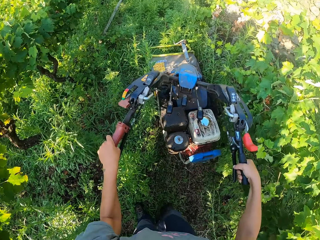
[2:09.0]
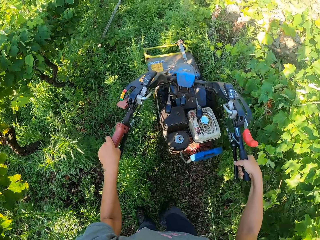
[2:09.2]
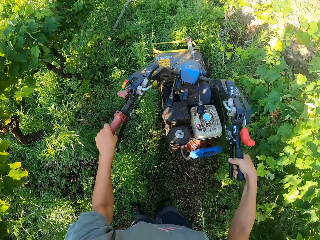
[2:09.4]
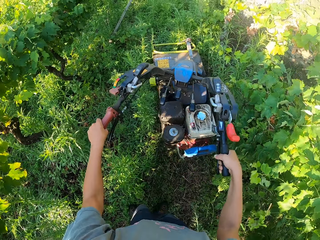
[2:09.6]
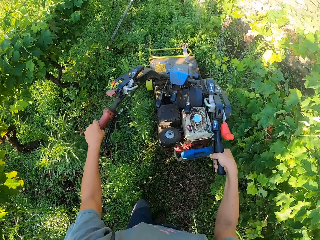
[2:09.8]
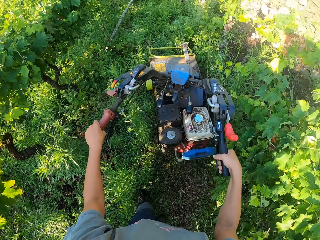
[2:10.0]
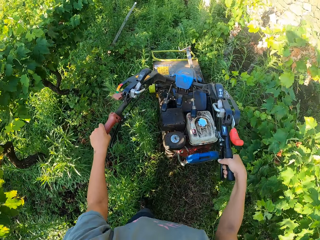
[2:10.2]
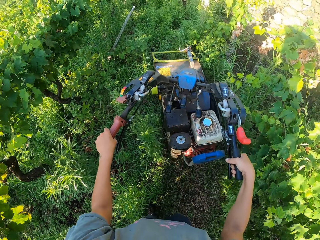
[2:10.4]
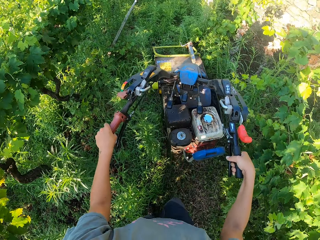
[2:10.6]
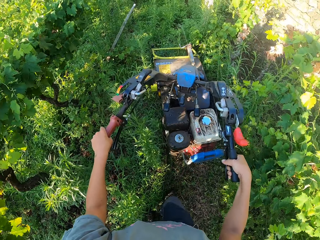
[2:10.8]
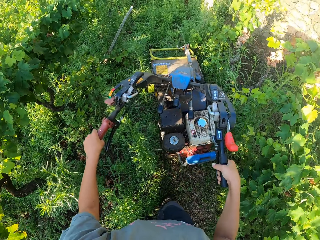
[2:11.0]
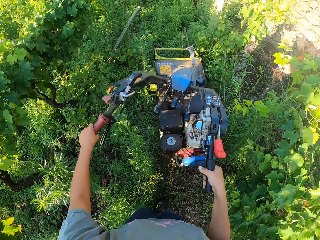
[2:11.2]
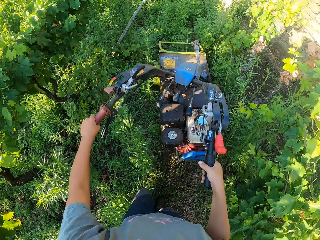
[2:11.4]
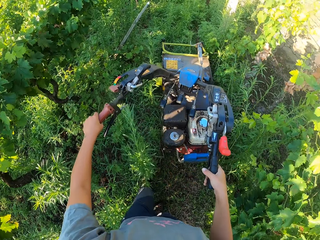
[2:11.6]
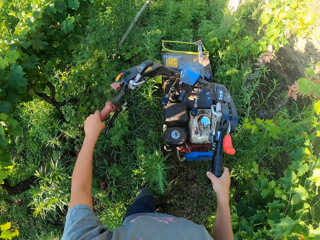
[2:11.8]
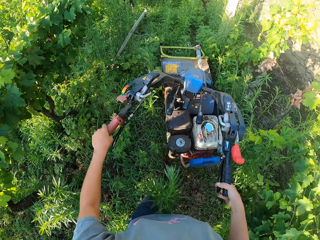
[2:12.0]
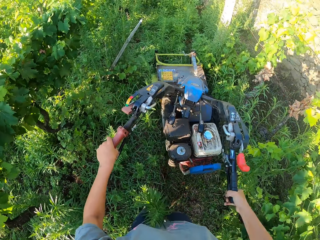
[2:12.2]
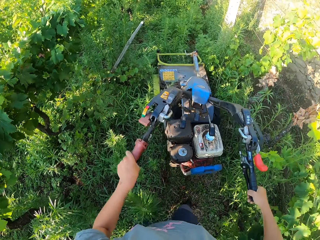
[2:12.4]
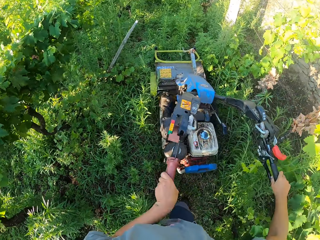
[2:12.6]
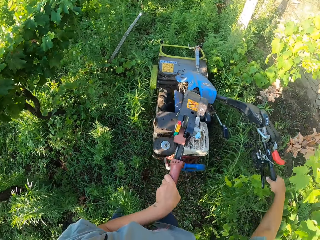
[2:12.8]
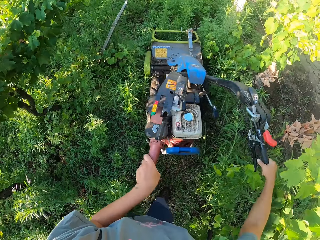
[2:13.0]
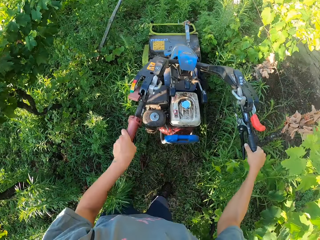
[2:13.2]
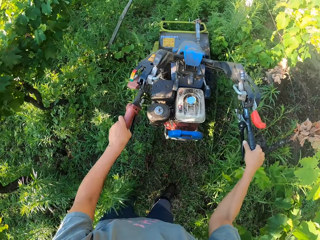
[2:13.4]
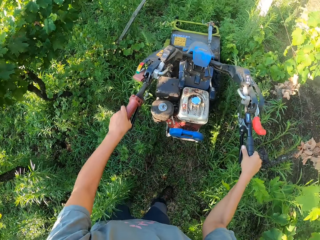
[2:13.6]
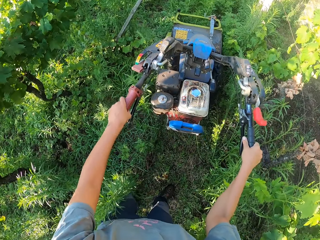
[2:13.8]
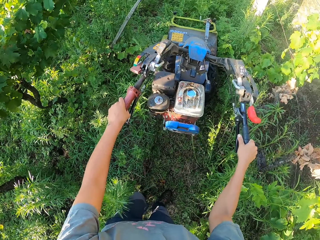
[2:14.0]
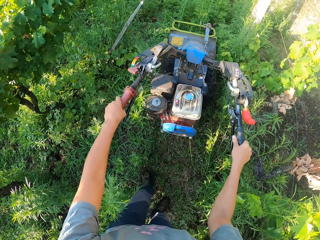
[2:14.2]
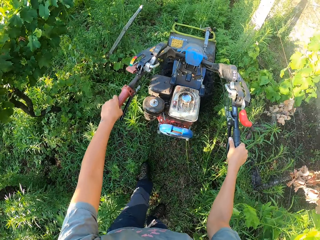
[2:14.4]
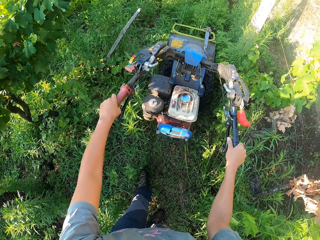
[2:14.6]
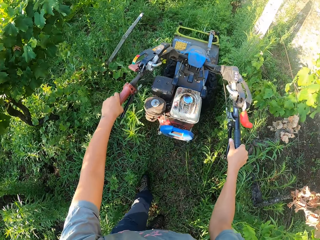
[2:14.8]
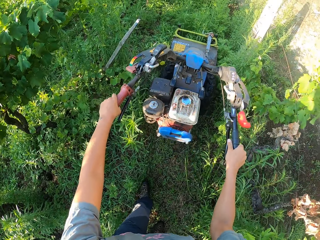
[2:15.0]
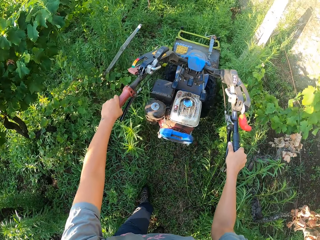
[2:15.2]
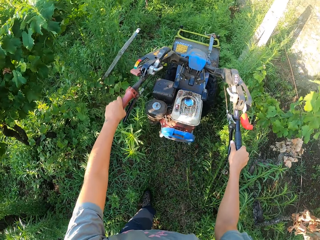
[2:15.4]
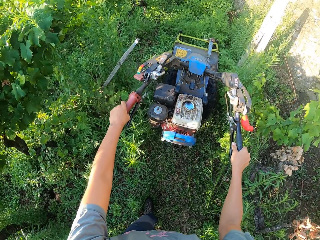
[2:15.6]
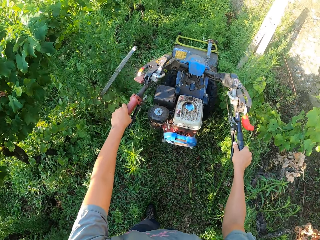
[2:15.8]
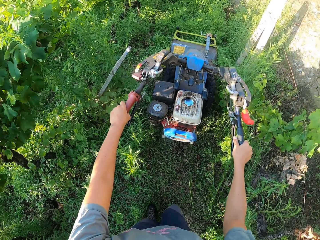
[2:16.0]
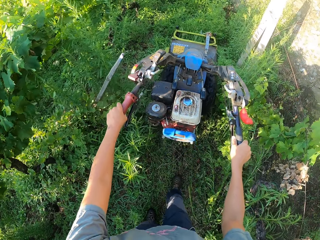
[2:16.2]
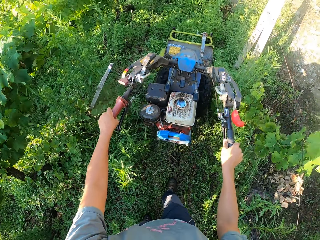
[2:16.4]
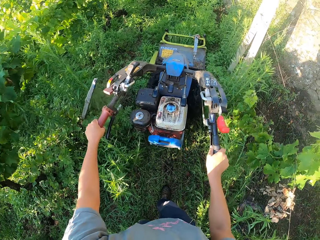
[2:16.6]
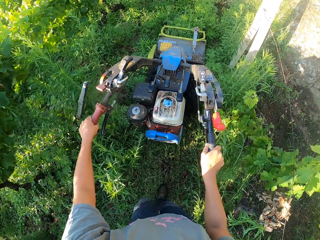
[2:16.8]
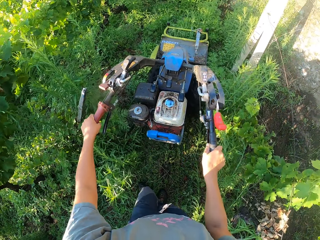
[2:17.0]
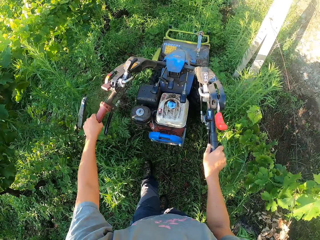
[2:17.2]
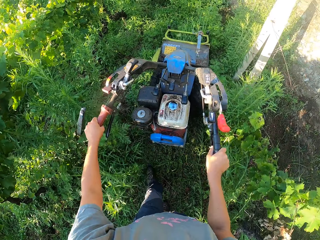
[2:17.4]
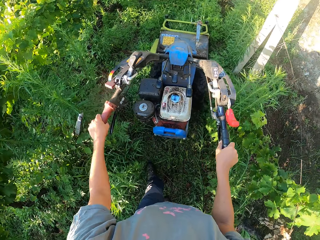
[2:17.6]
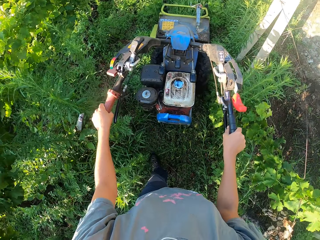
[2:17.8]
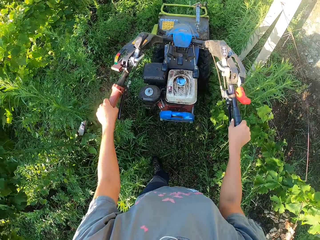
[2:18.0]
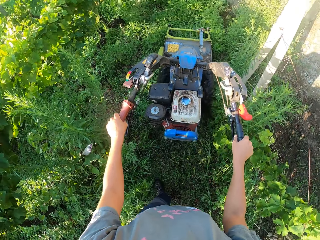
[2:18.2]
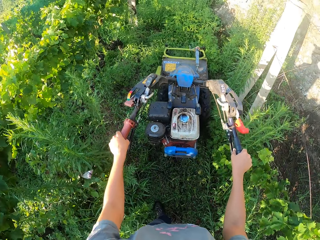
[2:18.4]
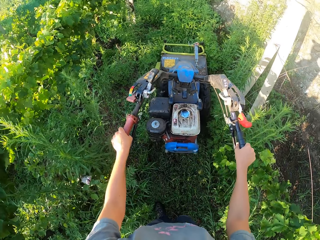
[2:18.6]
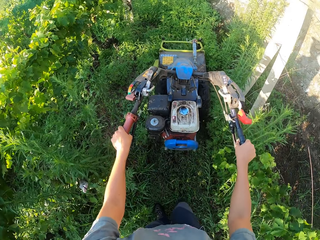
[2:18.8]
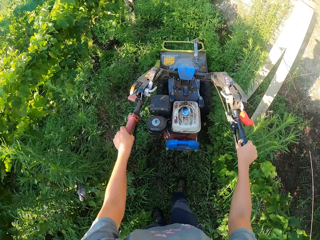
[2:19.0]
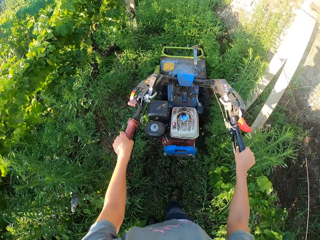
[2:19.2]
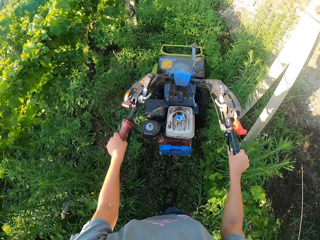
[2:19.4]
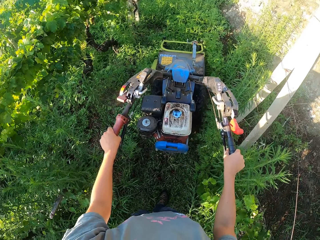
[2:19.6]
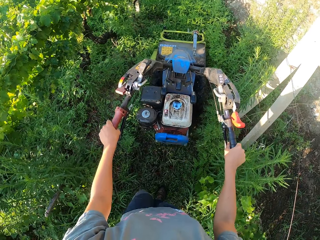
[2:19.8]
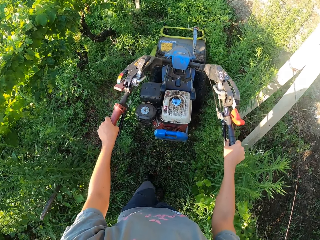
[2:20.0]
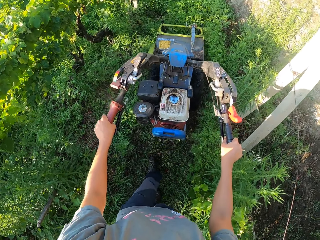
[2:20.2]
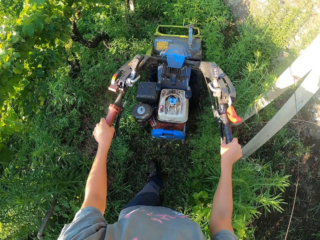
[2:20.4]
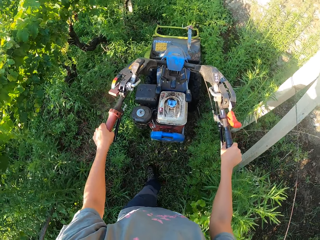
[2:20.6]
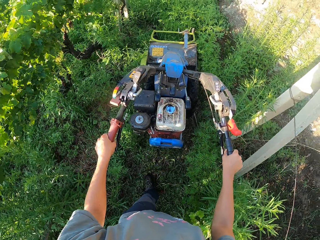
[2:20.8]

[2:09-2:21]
The camera wearer positions the handles.

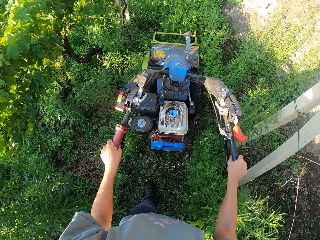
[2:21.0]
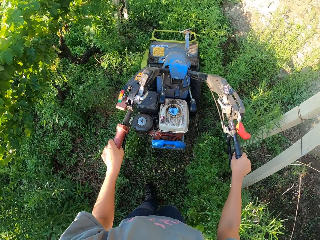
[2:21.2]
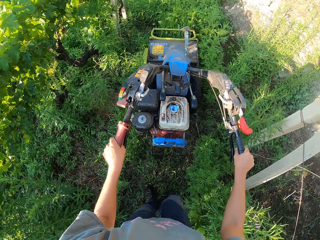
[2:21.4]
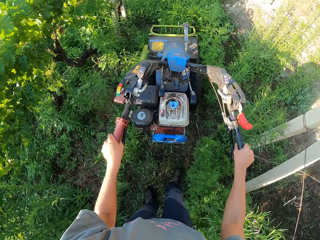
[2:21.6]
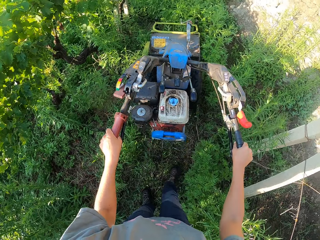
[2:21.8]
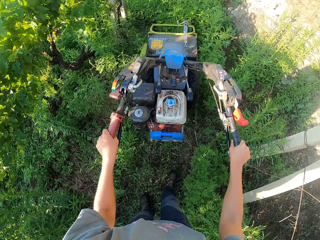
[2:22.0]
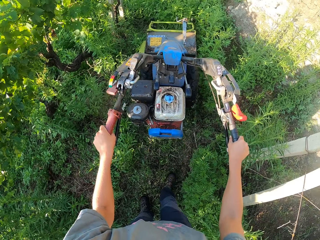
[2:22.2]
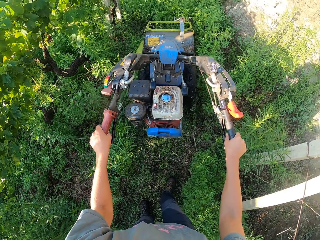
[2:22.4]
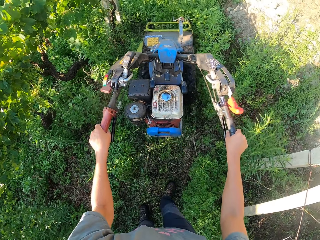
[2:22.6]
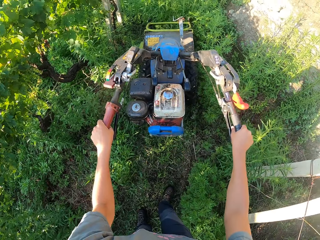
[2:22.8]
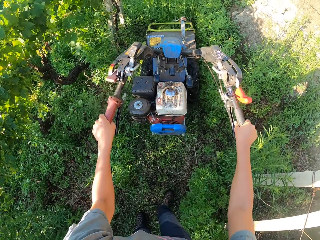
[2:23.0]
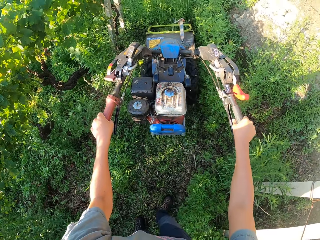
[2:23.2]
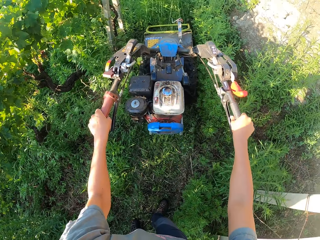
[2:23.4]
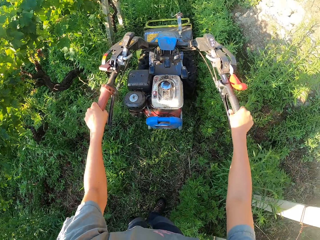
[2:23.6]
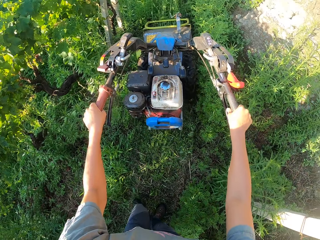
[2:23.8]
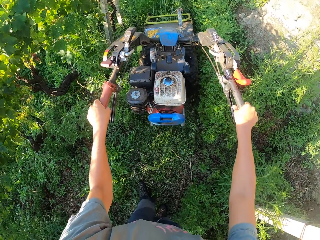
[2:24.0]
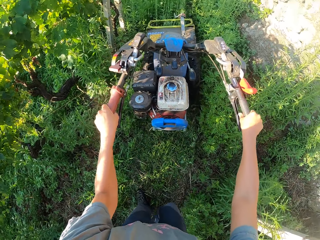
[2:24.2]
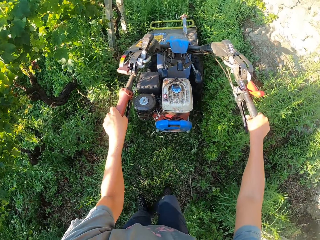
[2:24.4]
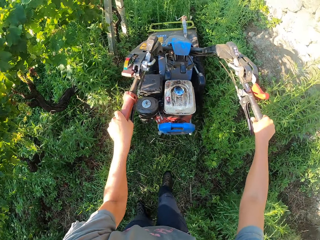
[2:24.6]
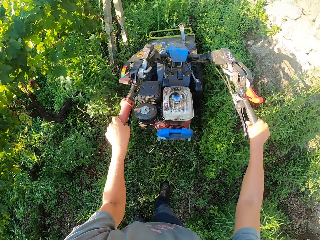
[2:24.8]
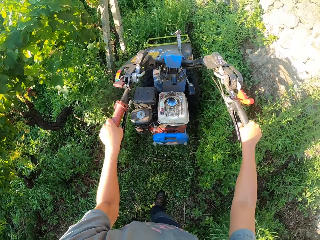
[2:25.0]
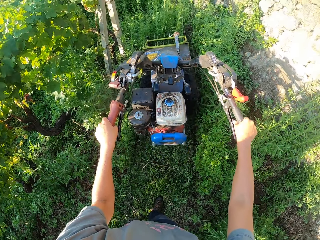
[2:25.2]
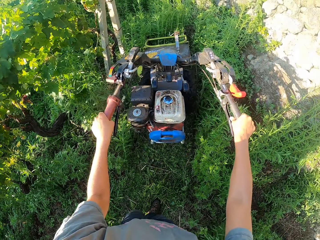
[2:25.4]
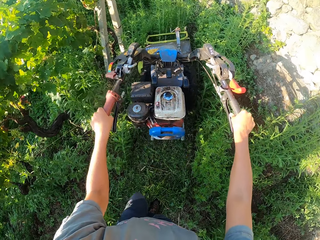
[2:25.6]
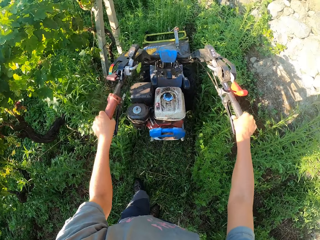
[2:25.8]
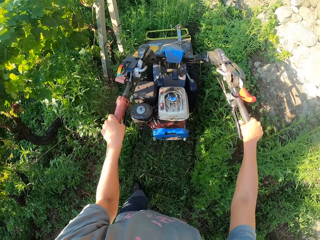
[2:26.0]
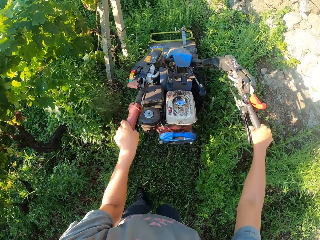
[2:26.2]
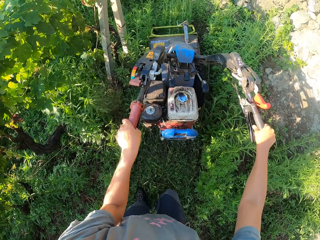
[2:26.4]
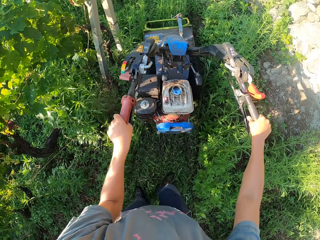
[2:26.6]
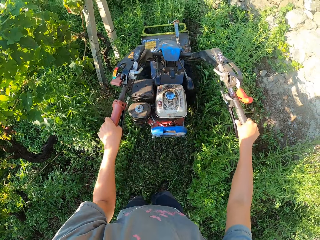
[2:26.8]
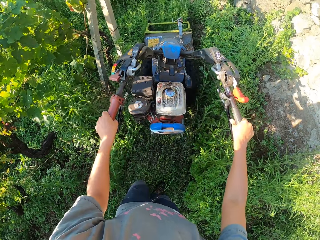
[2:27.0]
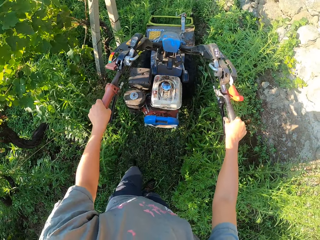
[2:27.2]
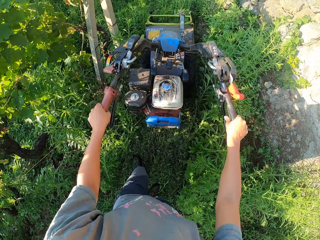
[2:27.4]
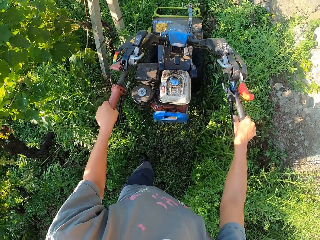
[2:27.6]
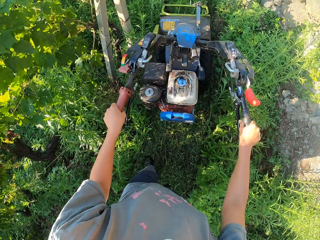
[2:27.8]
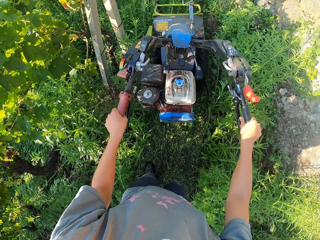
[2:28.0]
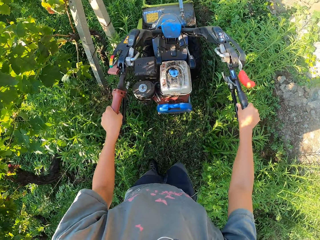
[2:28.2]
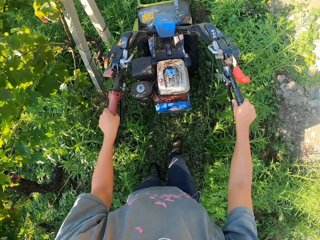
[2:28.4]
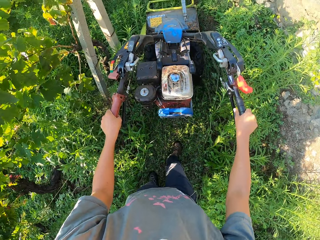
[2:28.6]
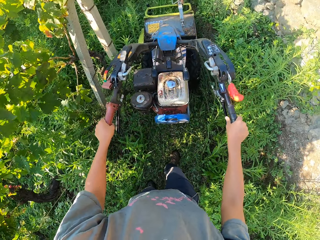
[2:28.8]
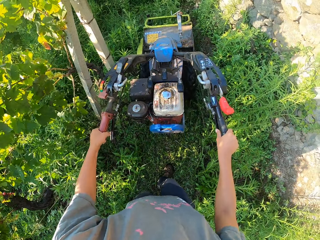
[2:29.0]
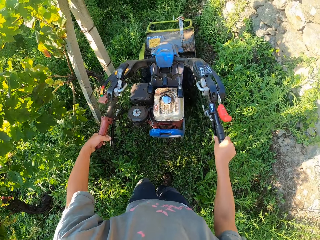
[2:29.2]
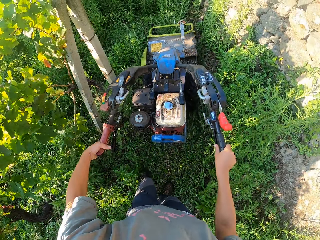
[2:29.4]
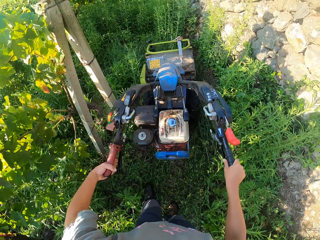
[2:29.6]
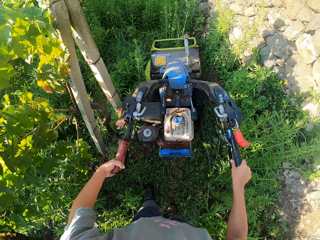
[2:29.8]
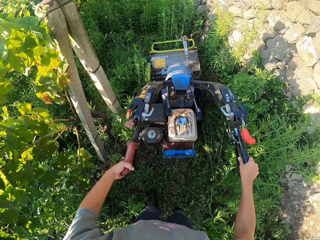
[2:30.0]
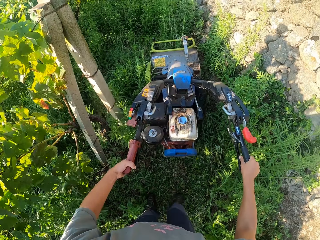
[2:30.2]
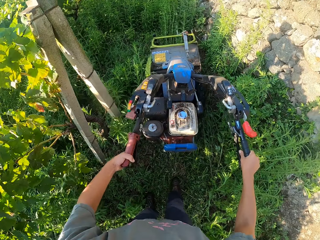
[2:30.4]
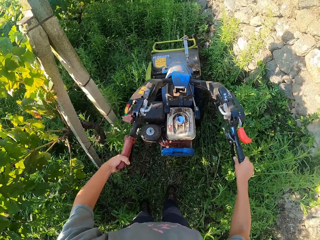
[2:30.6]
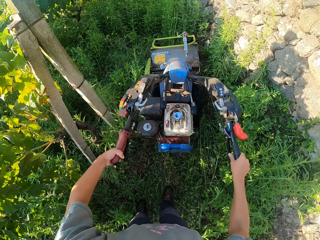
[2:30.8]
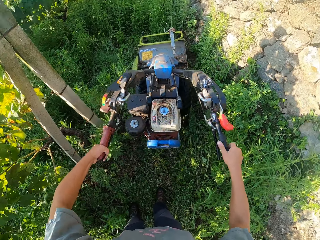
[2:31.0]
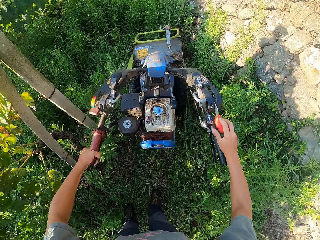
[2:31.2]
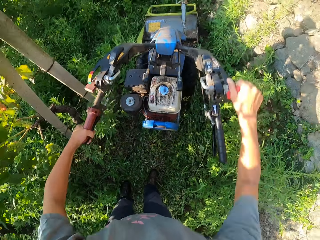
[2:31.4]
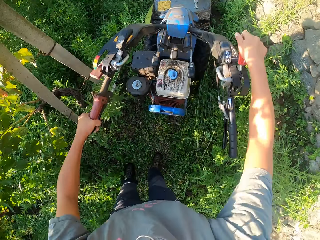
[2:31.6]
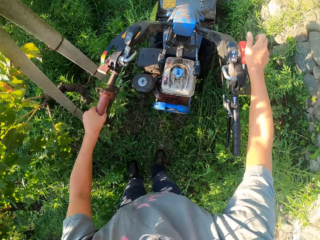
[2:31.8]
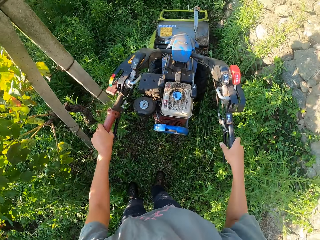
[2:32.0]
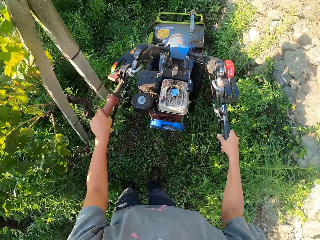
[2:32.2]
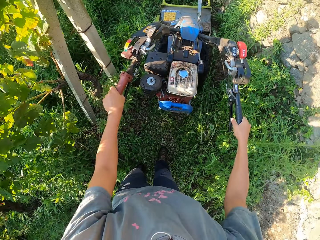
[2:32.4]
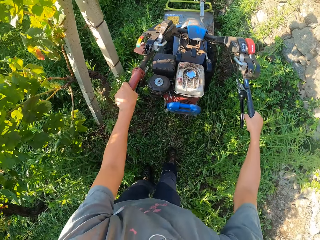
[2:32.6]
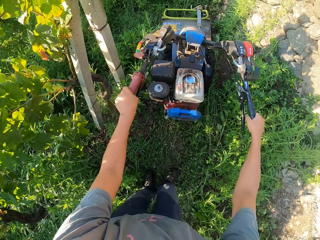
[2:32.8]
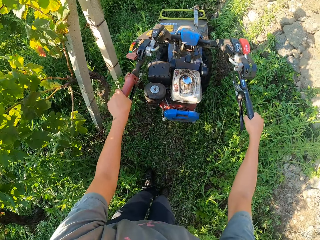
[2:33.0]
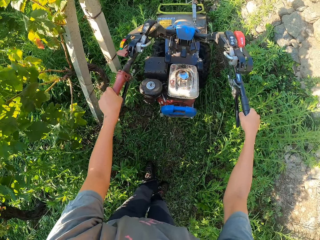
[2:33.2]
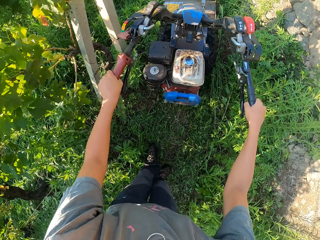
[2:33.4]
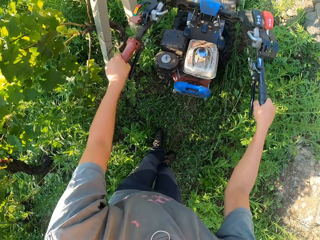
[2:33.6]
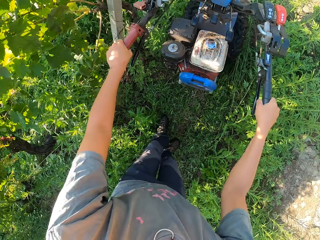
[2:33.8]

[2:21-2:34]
The camera wearer presses the clutch lever on the lawn mower again. They push a lever on the lawn mower. They engage a reverse gear. They stop cutting the grass across the lawn. They cut the grass across the lawn backwards with the lawn mower.
